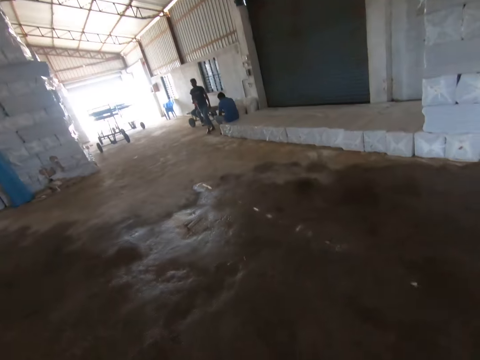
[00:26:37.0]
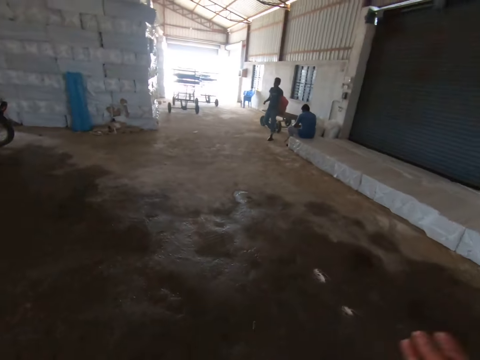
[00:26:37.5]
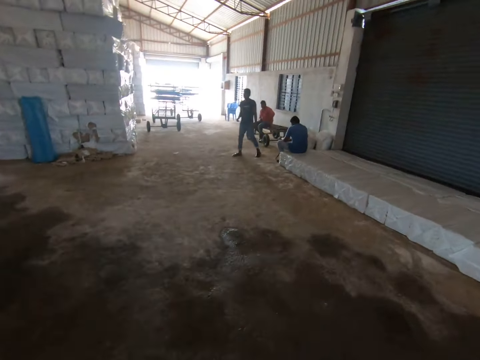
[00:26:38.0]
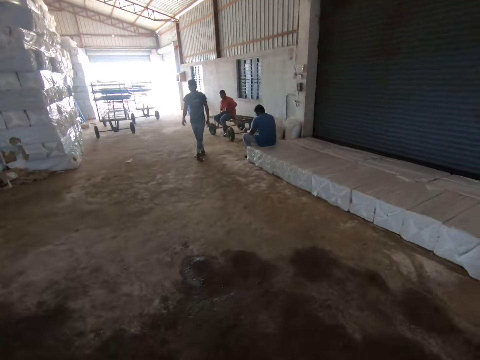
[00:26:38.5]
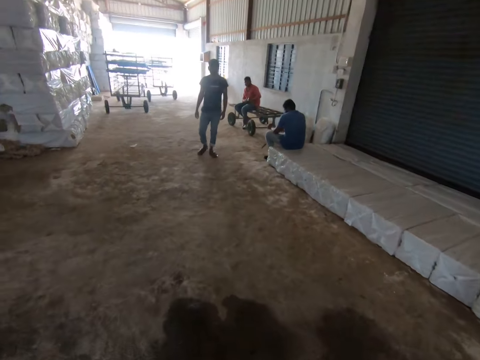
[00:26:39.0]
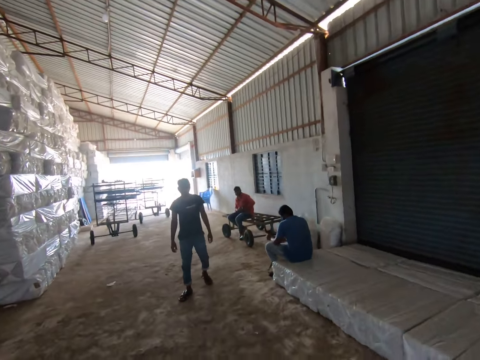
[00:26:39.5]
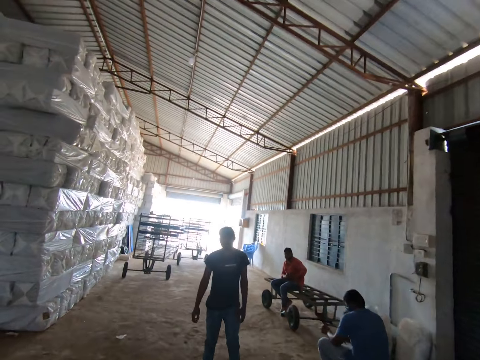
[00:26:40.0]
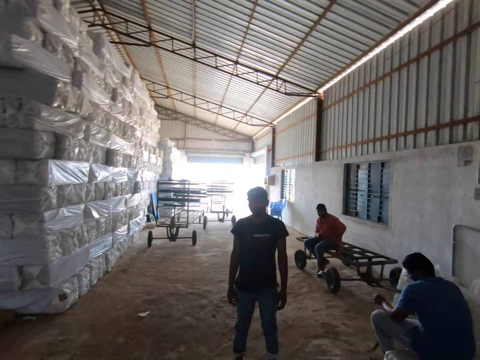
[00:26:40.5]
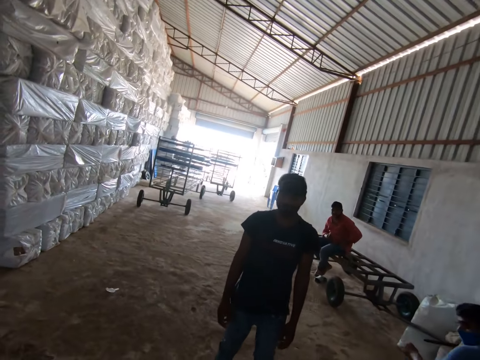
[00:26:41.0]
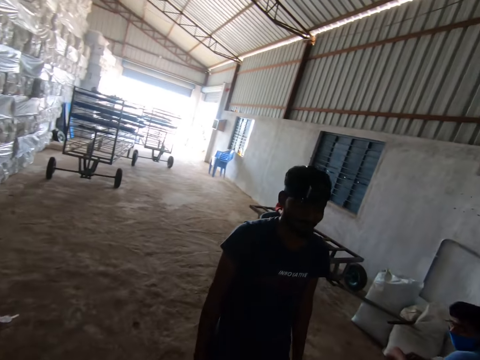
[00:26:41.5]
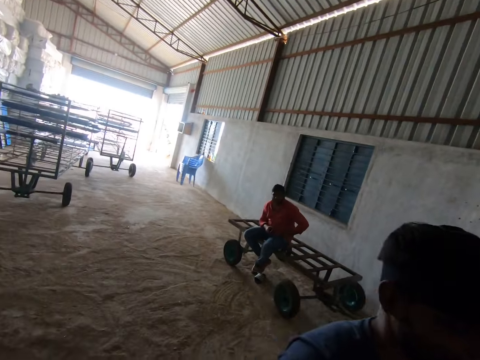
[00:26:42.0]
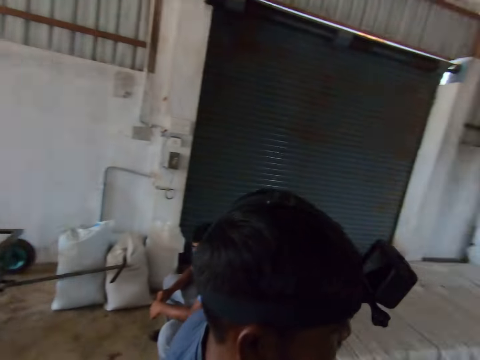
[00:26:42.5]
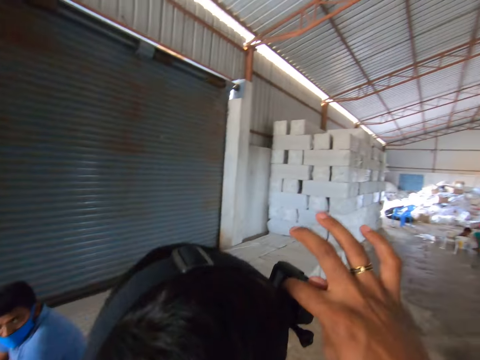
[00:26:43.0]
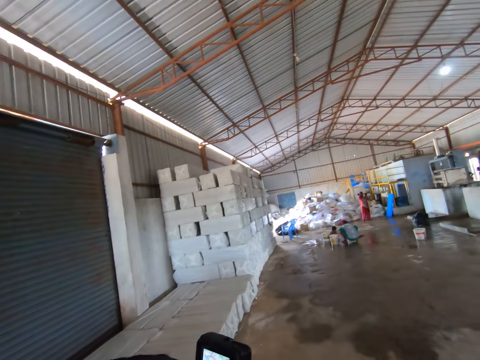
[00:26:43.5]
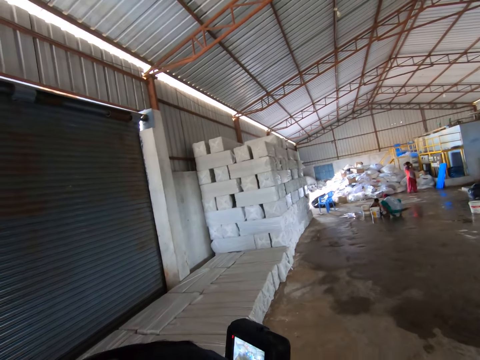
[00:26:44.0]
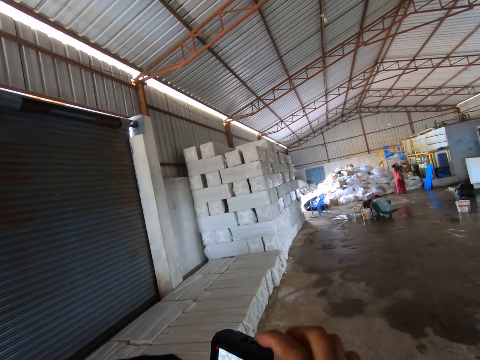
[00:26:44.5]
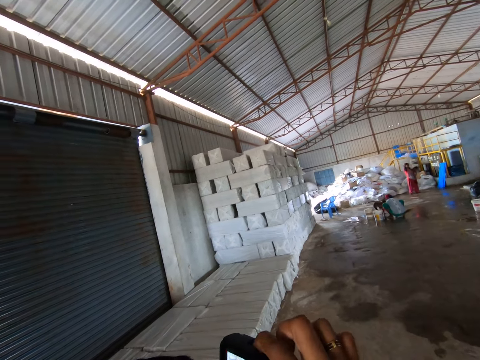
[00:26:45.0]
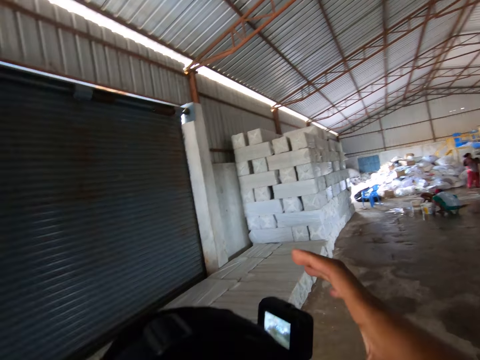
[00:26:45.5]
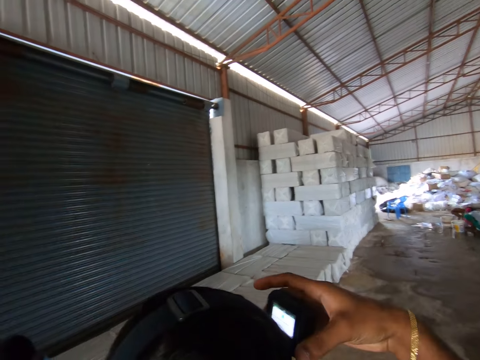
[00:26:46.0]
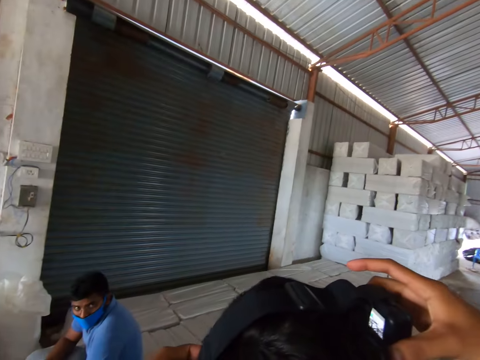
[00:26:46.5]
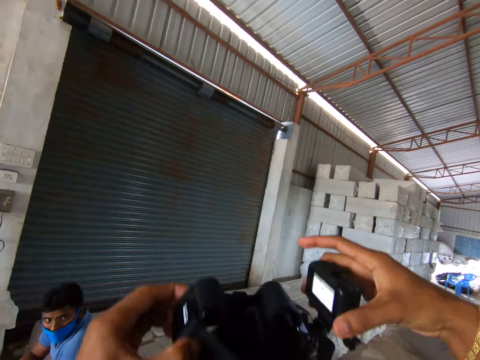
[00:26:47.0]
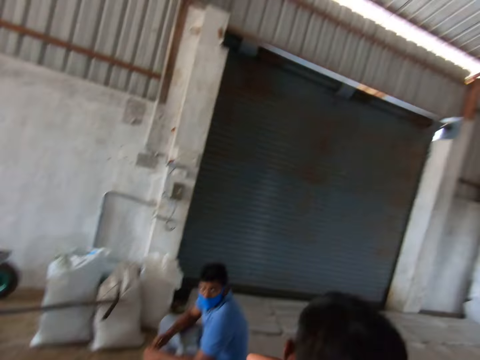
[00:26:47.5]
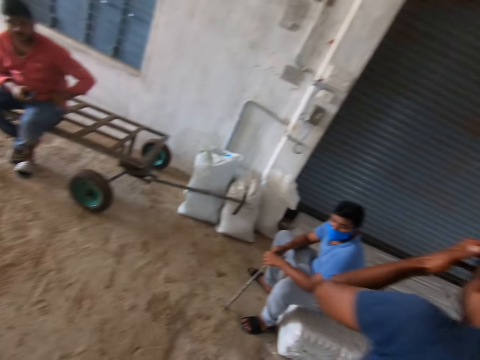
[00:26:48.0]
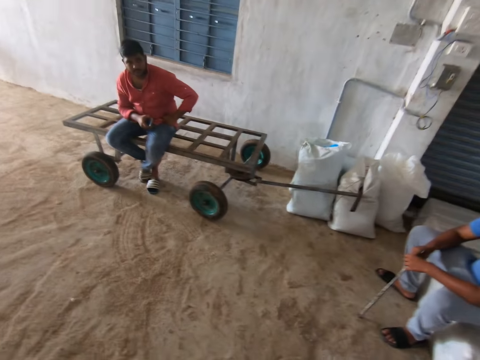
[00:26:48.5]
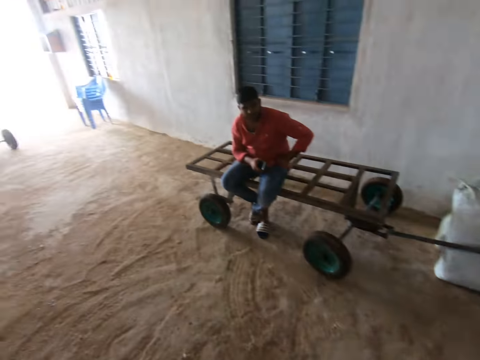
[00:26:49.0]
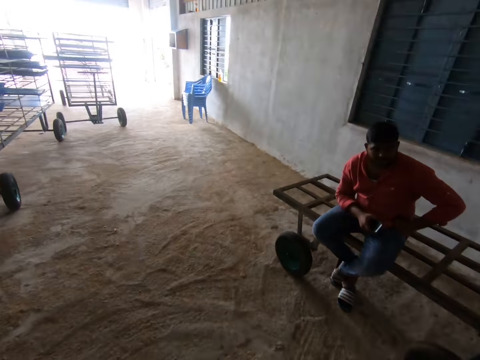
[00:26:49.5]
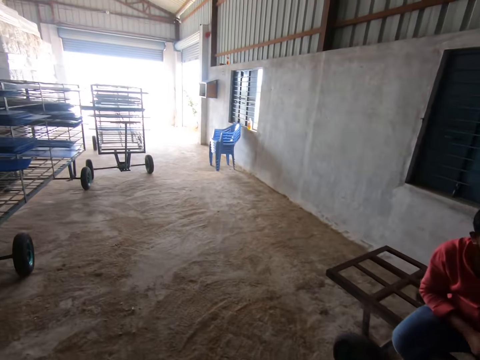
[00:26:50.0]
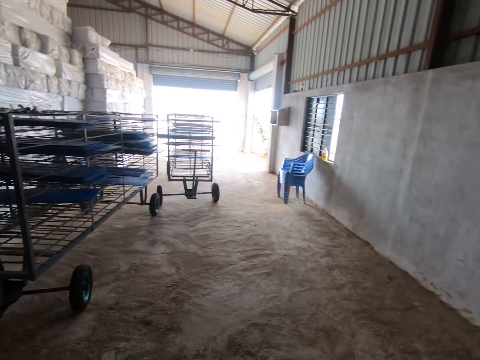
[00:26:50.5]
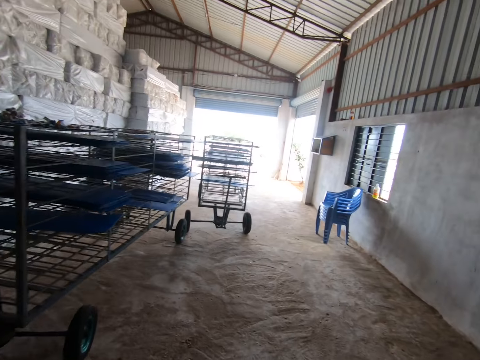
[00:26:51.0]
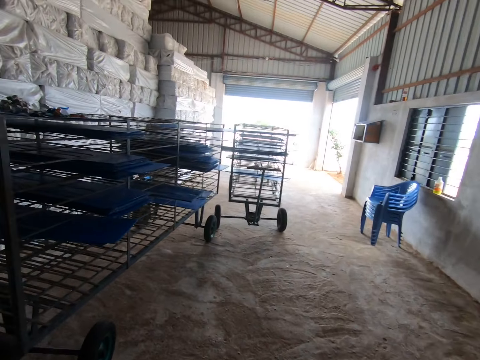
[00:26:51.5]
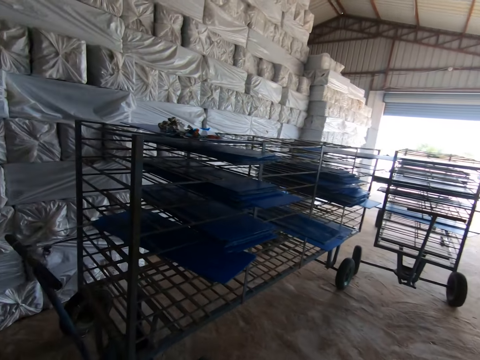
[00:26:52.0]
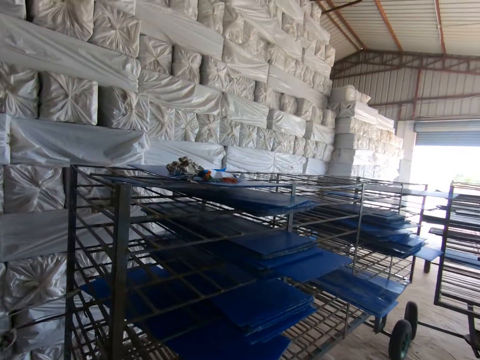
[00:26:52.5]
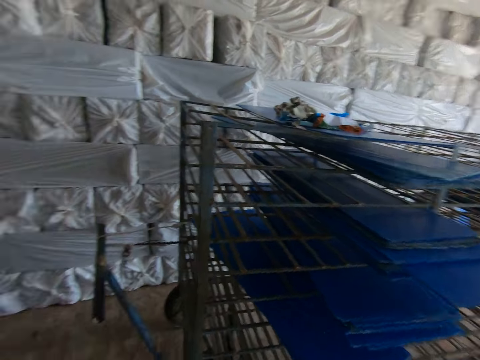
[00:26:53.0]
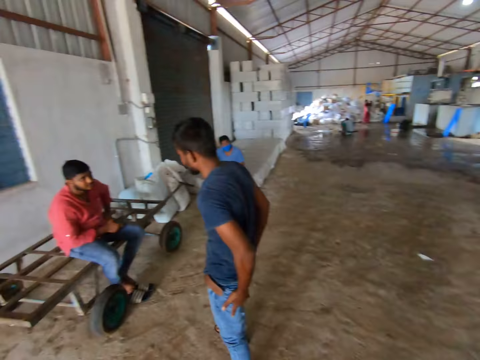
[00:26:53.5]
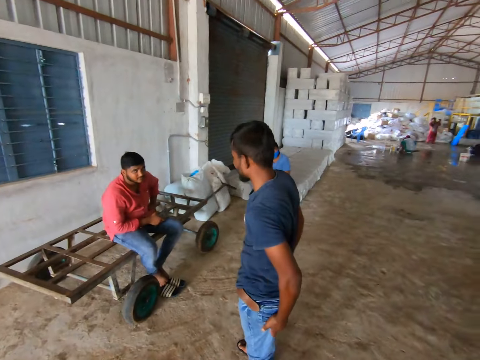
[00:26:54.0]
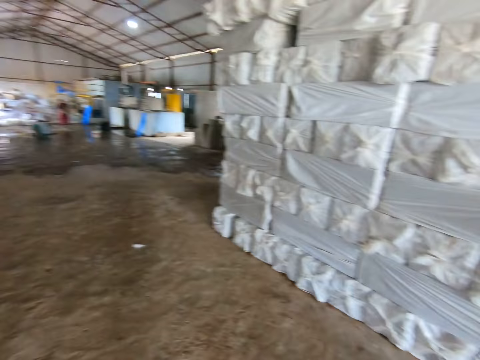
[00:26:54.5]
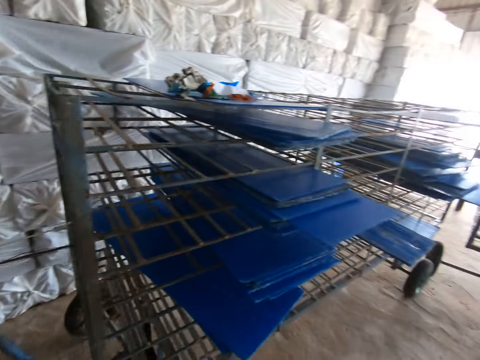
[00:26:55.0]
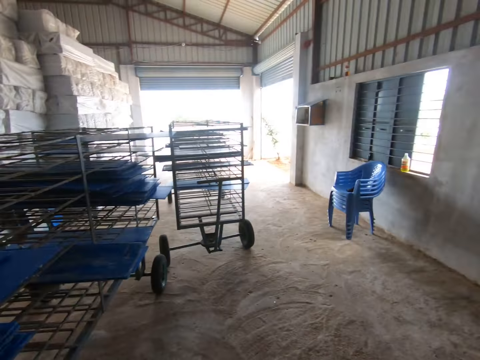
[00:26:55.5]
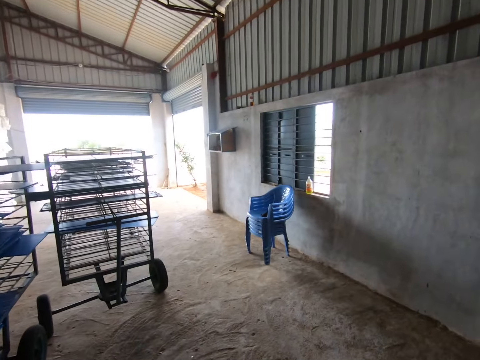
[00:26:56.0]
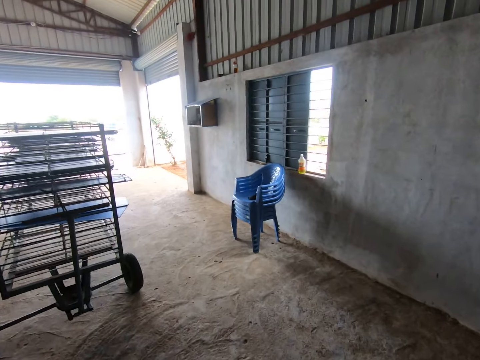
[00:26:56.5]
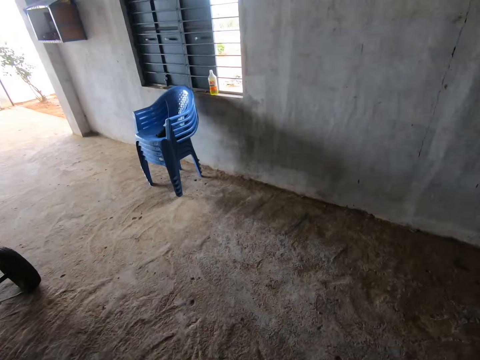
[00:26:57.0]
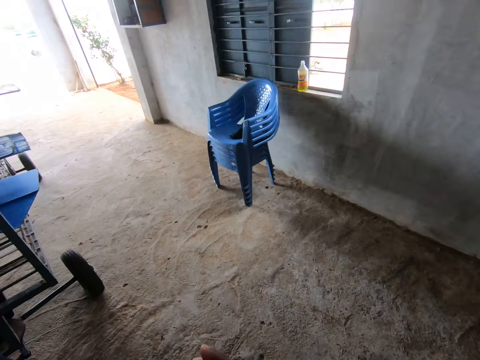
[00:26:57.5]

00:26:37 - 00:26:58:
The camera wearer walks around. A man walks close to the camera man. The camera wearer adjusts the man's camera. They touch the camera. They remove the camera from the man's head. They walk in the room. They turn around.

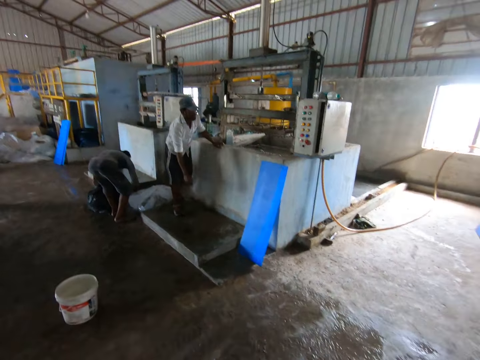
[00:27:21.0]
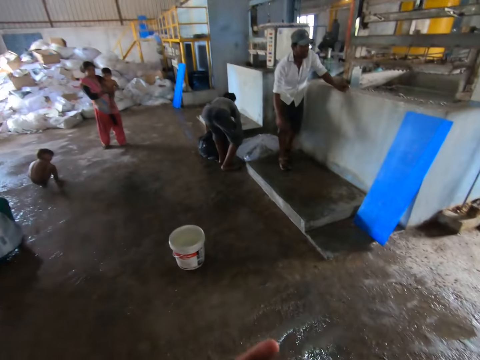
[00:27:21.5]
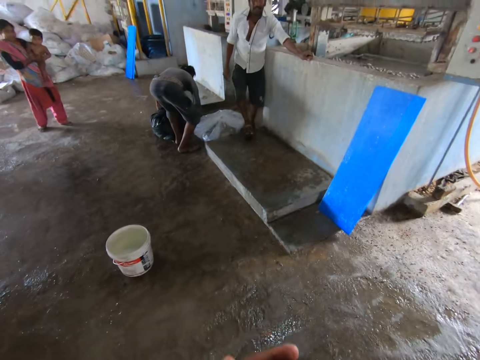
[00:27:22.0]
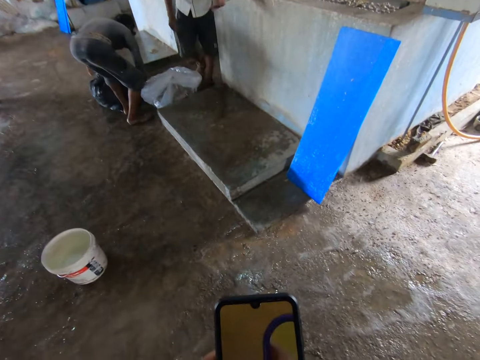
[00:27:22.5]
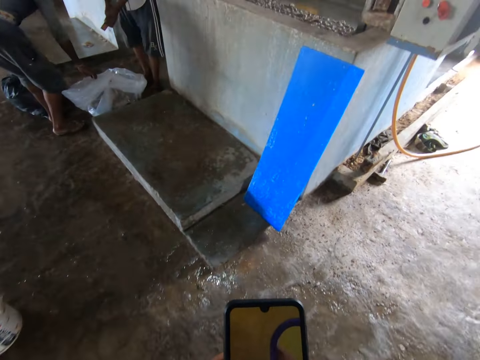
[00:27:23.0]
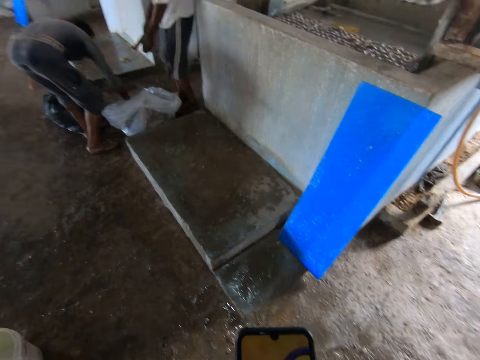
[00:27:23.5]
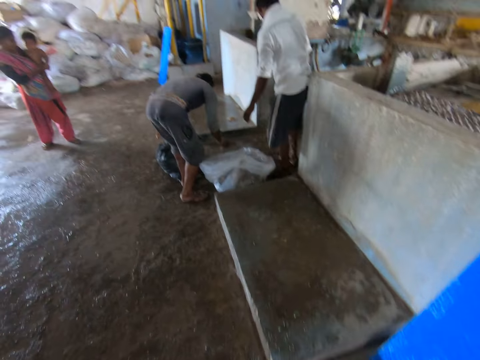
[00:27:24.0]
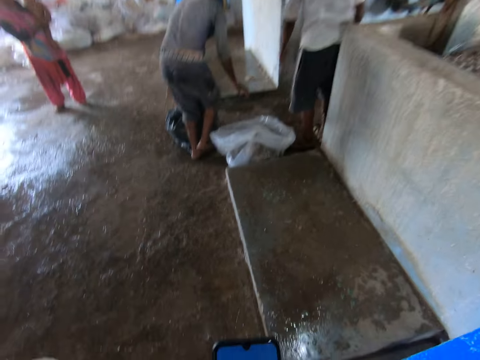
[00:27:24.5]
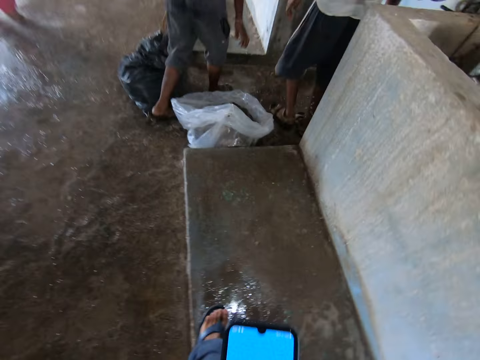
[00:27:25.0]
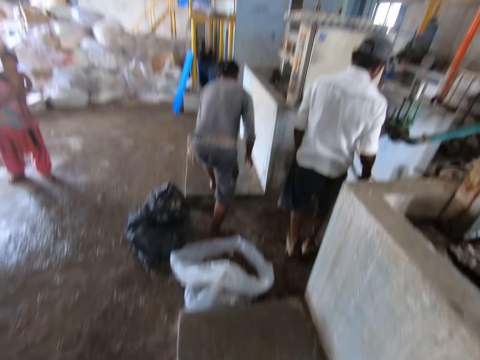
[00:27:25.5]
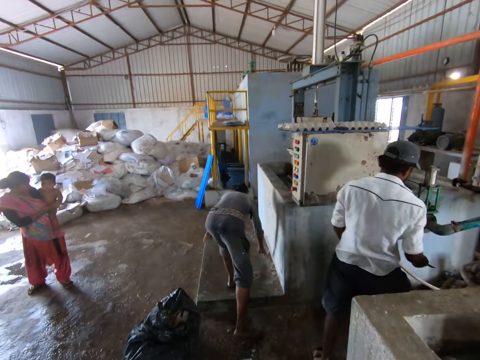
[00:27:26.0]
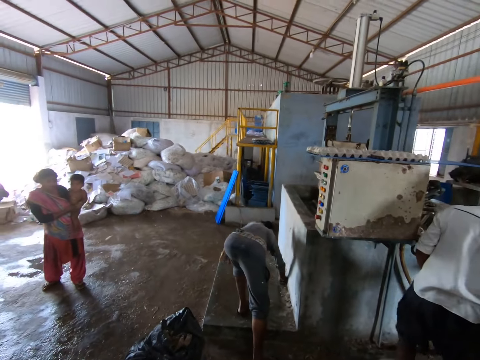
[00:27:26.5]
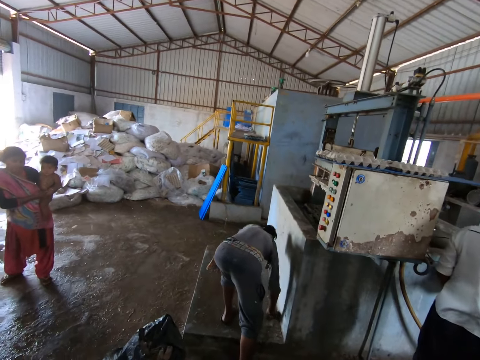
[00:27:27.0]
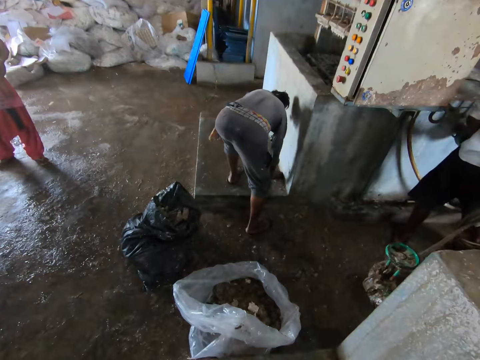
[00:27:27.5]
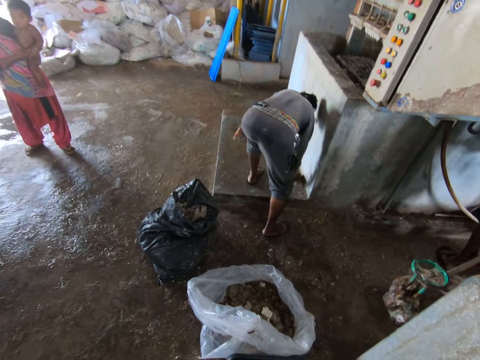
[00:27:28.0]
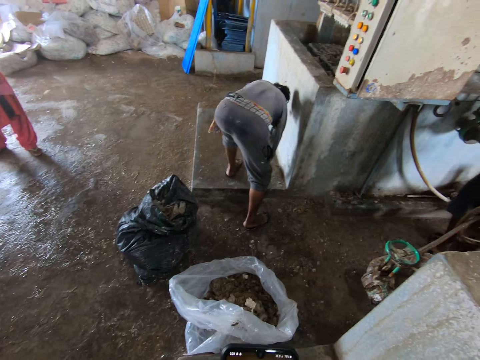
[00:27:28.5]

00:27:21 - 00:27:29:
The camera wearer scrolls the phone. They look at the phone. They converse.
